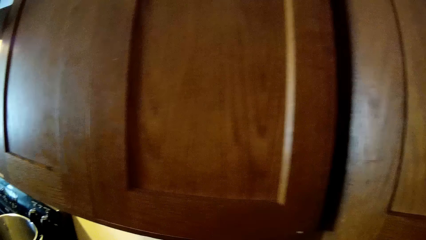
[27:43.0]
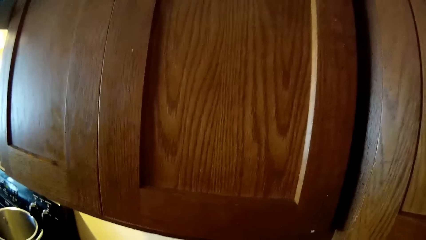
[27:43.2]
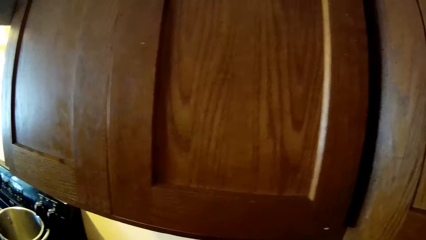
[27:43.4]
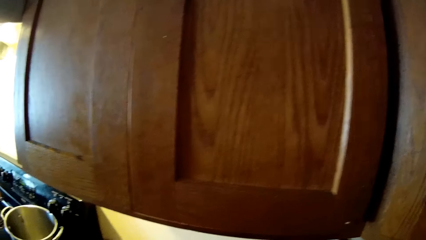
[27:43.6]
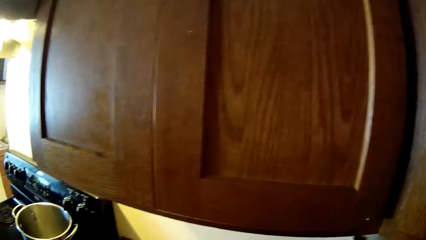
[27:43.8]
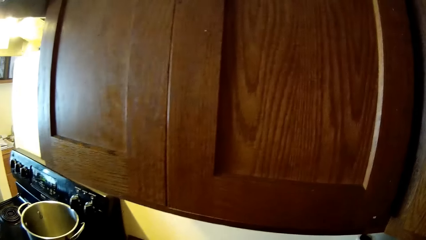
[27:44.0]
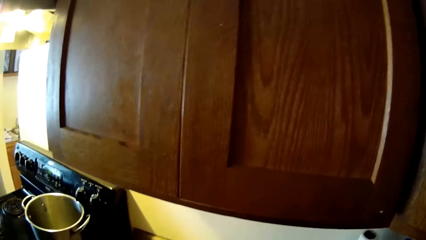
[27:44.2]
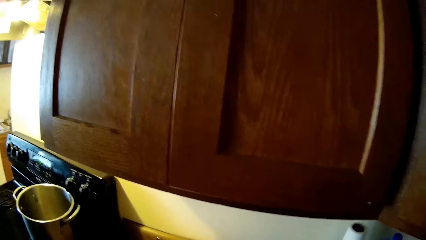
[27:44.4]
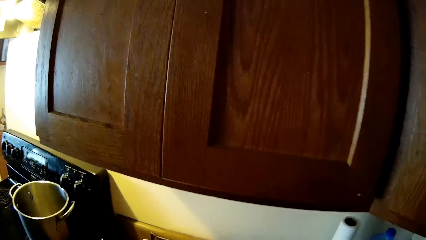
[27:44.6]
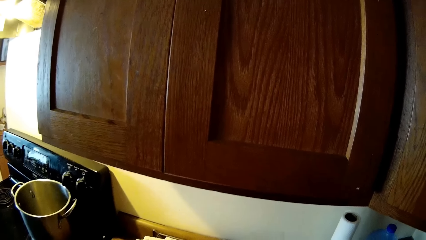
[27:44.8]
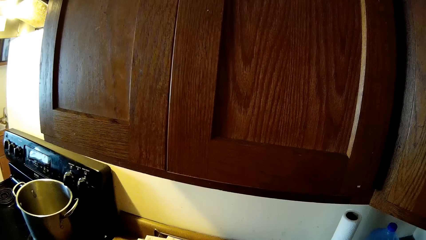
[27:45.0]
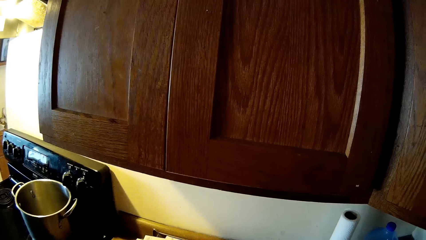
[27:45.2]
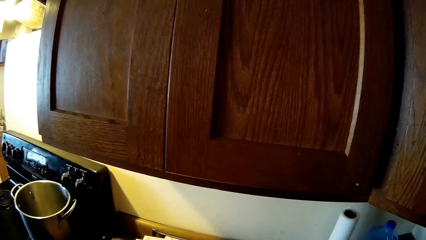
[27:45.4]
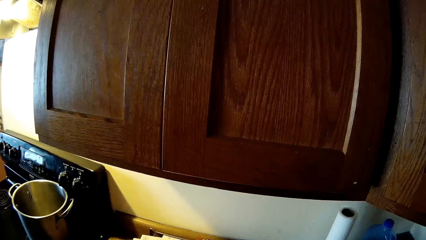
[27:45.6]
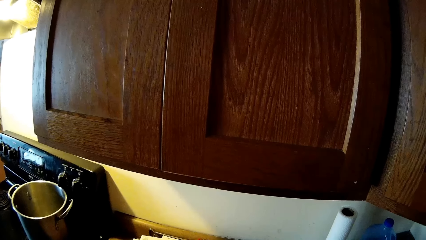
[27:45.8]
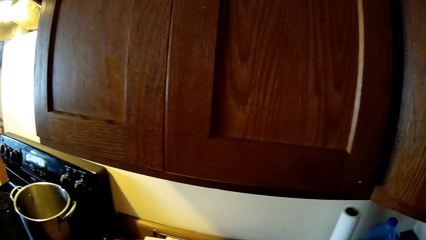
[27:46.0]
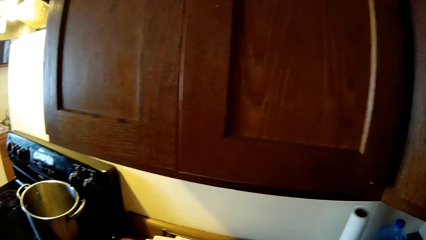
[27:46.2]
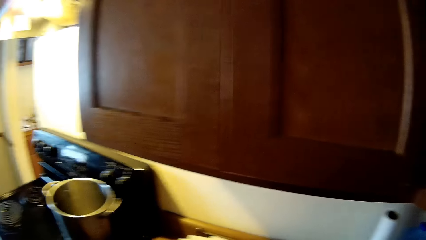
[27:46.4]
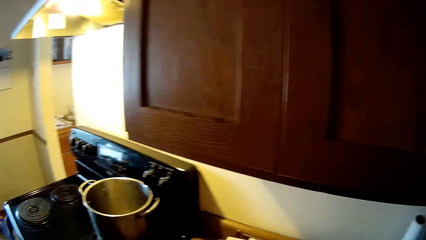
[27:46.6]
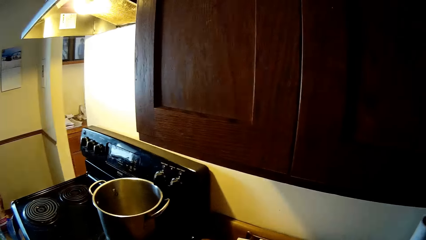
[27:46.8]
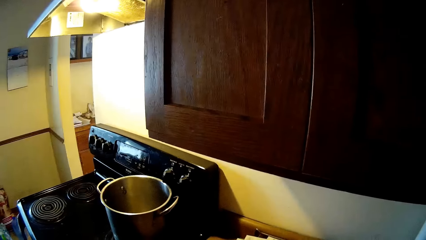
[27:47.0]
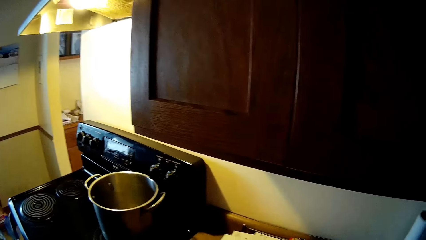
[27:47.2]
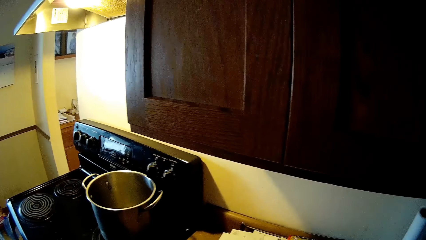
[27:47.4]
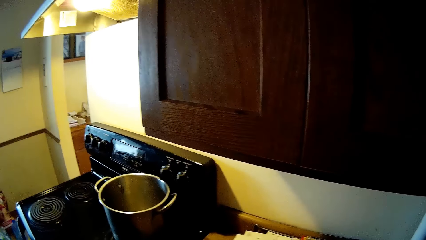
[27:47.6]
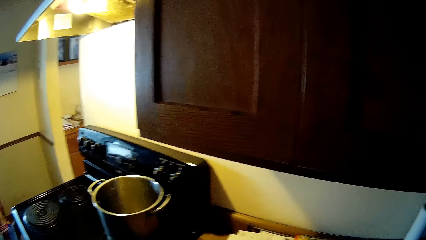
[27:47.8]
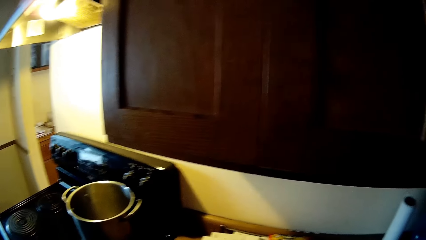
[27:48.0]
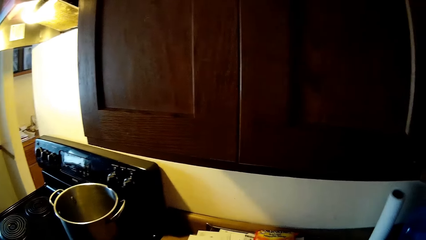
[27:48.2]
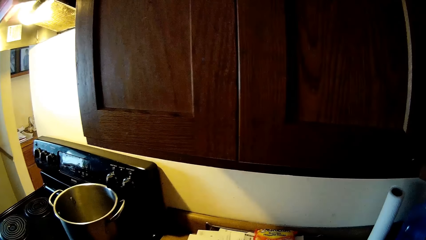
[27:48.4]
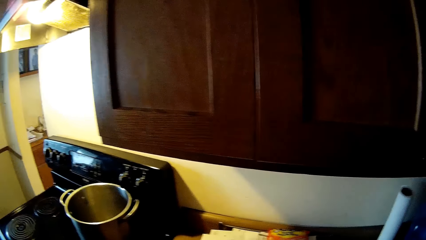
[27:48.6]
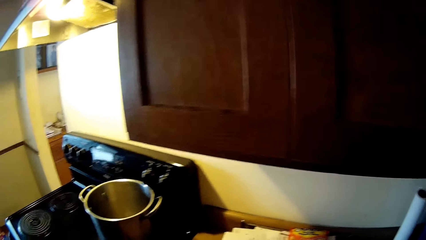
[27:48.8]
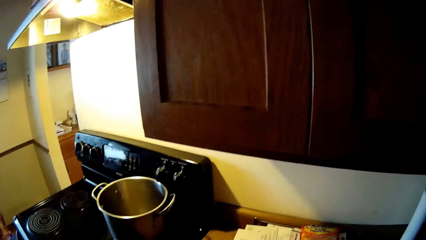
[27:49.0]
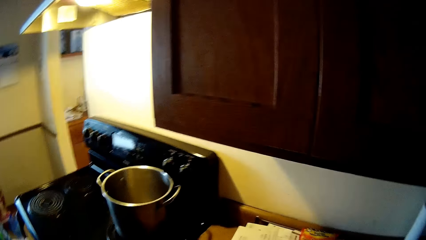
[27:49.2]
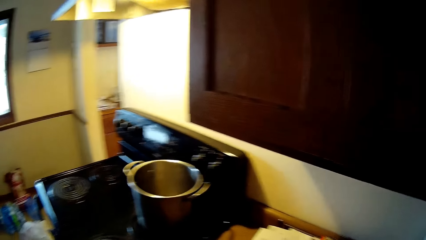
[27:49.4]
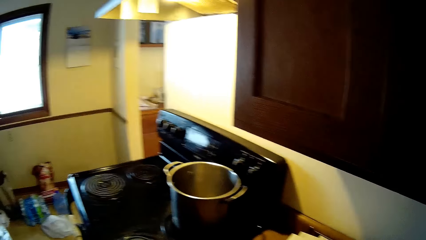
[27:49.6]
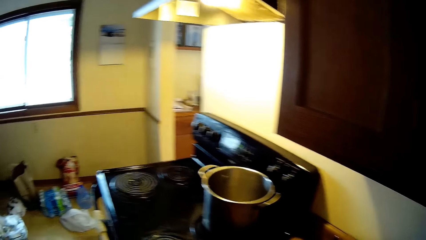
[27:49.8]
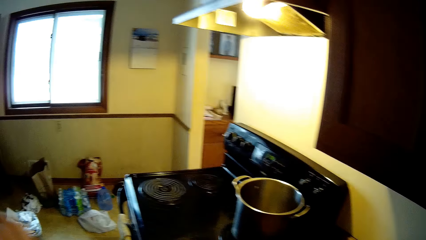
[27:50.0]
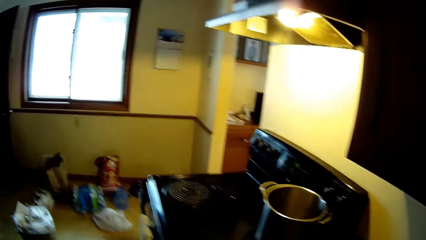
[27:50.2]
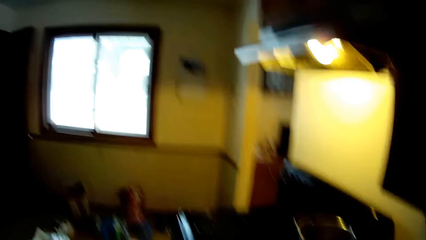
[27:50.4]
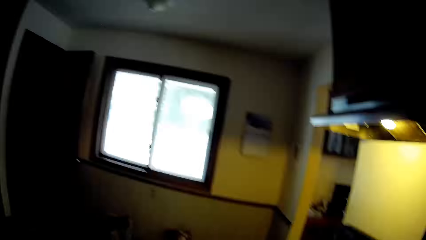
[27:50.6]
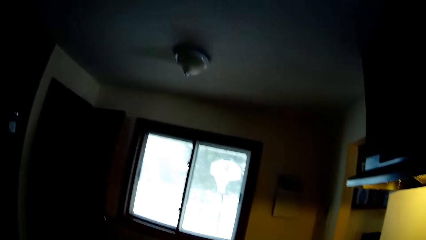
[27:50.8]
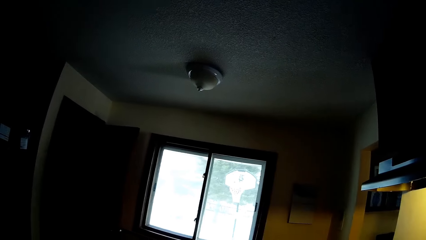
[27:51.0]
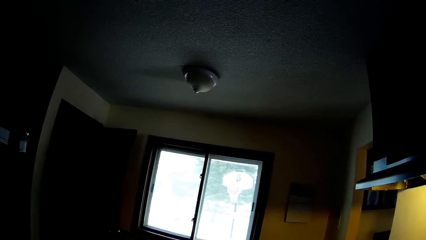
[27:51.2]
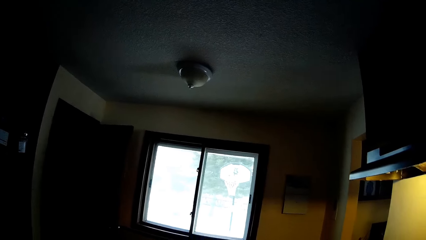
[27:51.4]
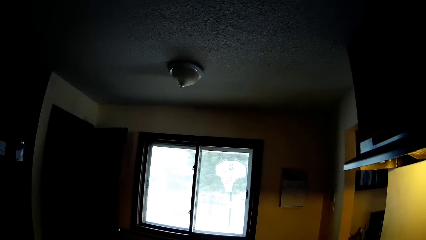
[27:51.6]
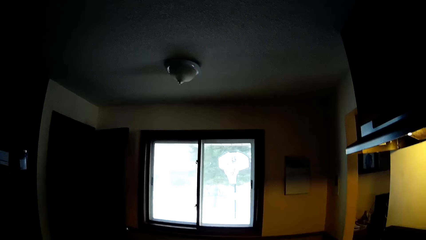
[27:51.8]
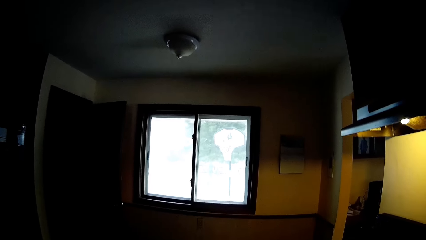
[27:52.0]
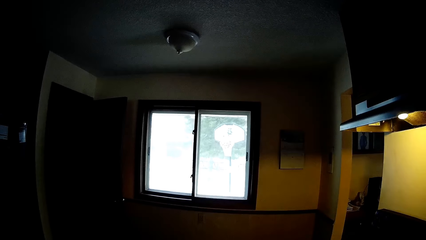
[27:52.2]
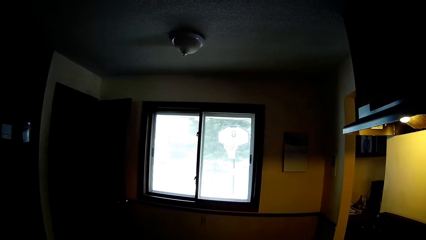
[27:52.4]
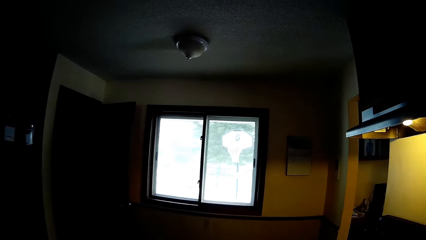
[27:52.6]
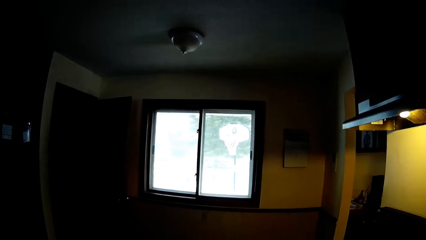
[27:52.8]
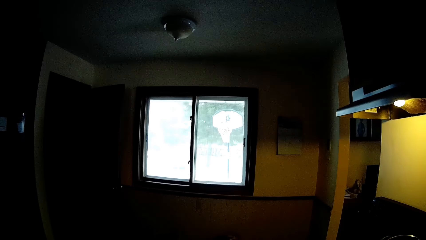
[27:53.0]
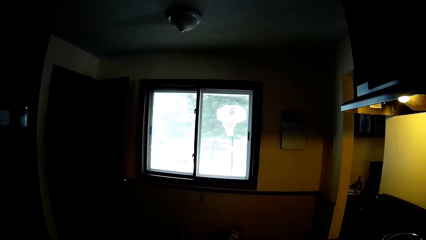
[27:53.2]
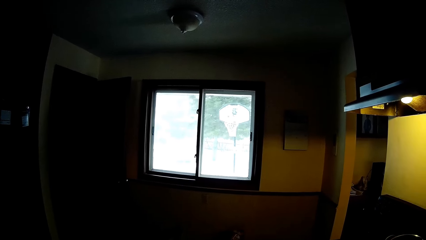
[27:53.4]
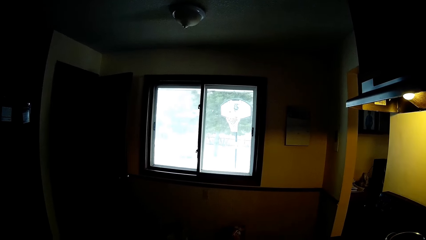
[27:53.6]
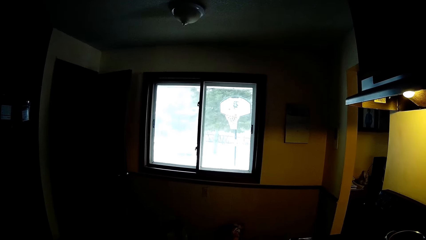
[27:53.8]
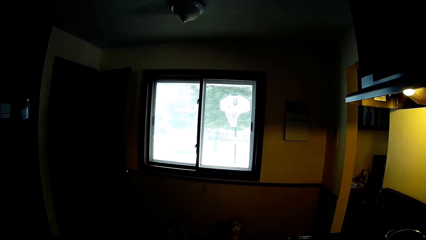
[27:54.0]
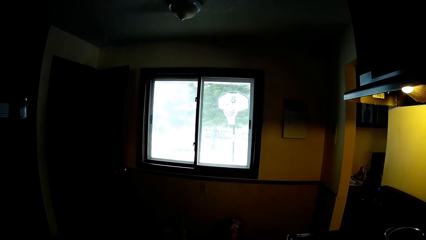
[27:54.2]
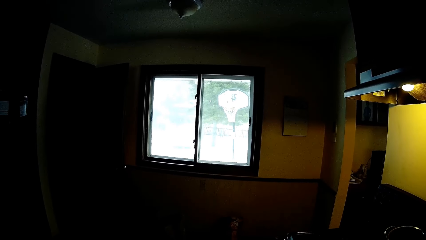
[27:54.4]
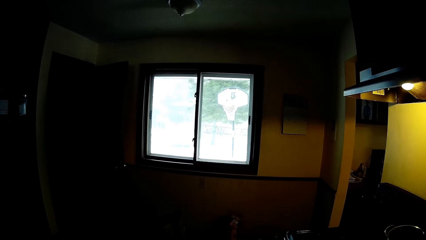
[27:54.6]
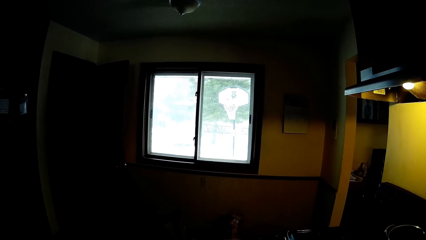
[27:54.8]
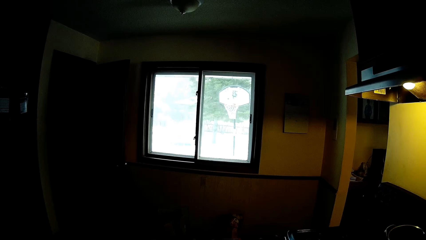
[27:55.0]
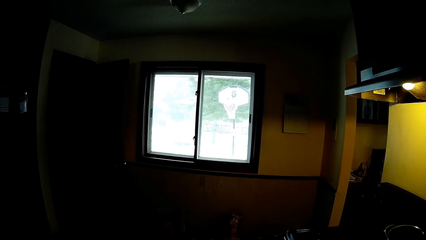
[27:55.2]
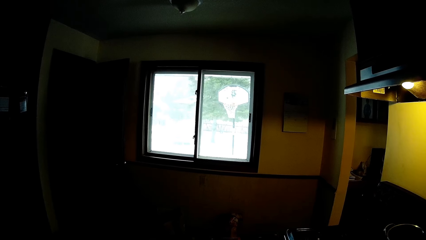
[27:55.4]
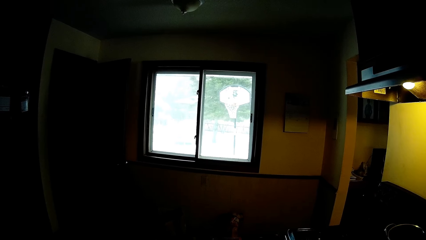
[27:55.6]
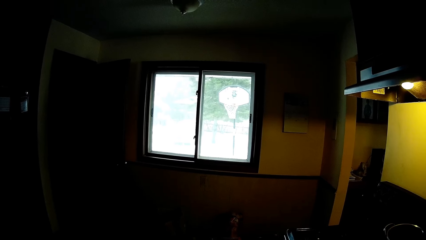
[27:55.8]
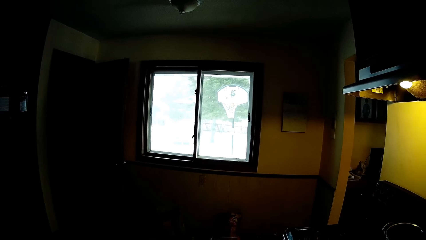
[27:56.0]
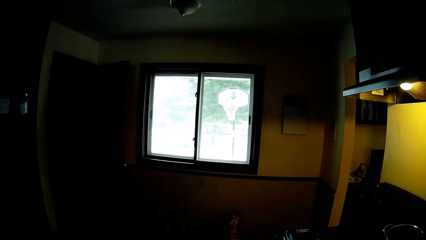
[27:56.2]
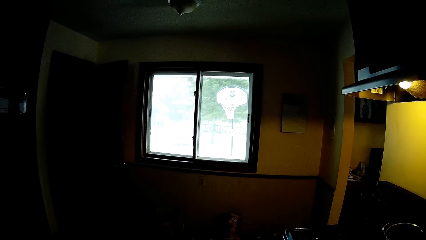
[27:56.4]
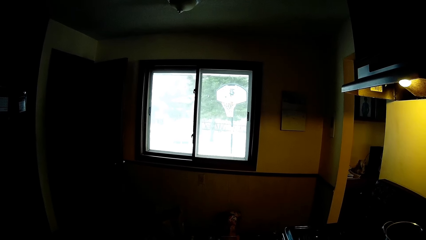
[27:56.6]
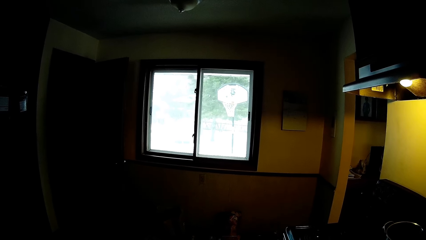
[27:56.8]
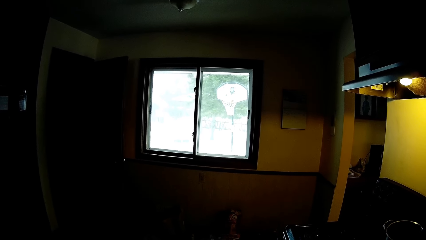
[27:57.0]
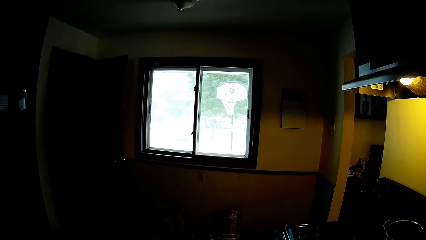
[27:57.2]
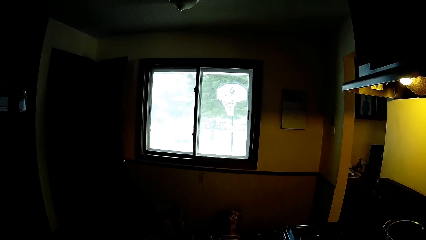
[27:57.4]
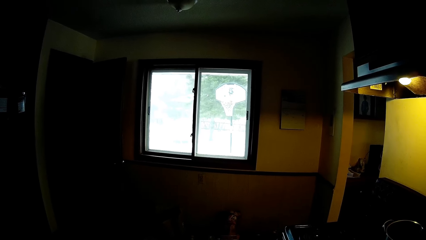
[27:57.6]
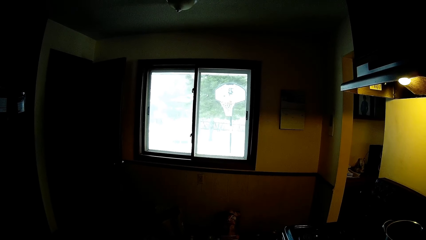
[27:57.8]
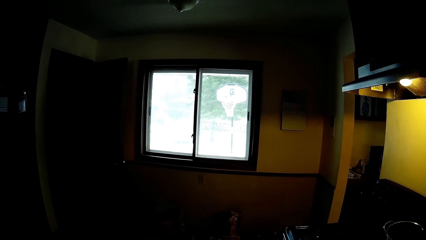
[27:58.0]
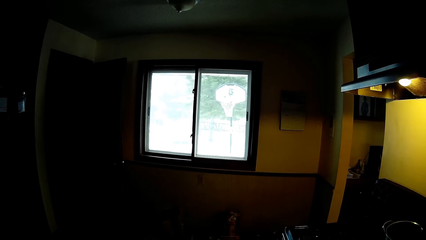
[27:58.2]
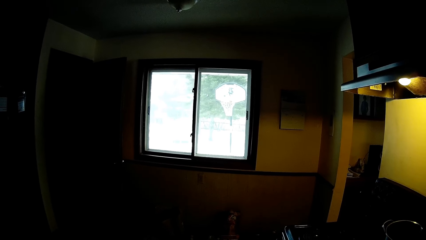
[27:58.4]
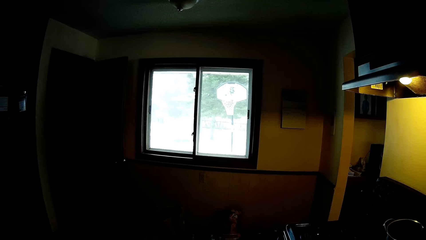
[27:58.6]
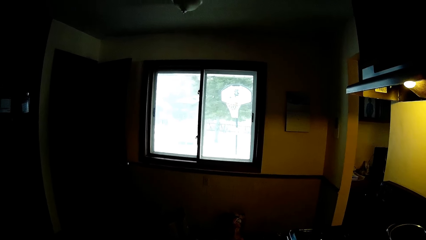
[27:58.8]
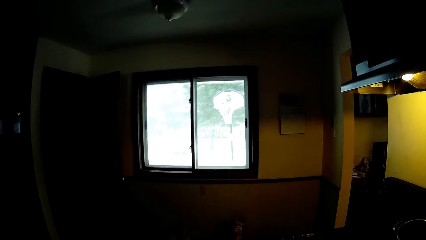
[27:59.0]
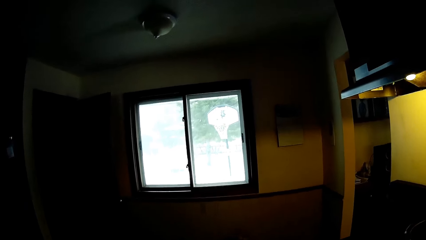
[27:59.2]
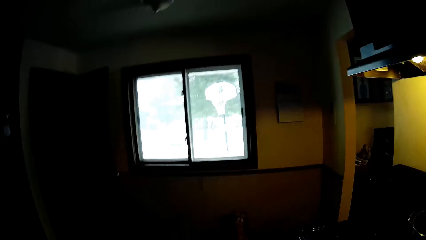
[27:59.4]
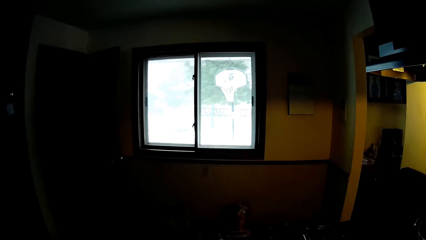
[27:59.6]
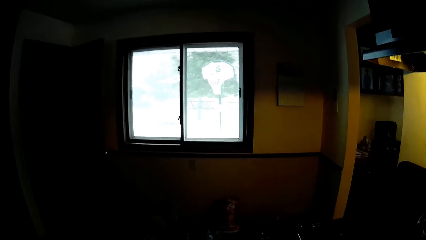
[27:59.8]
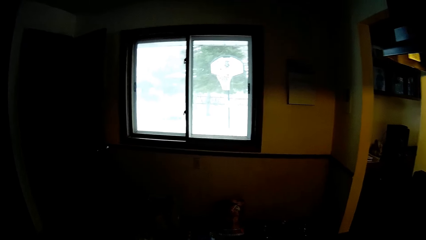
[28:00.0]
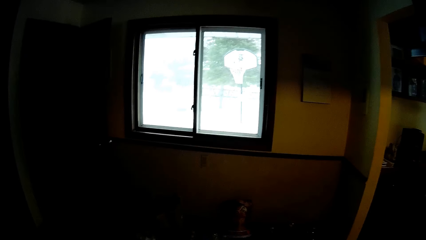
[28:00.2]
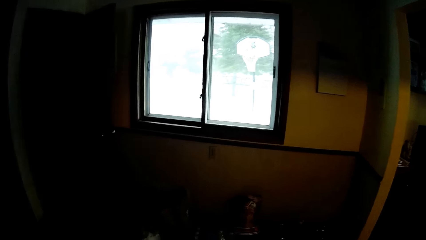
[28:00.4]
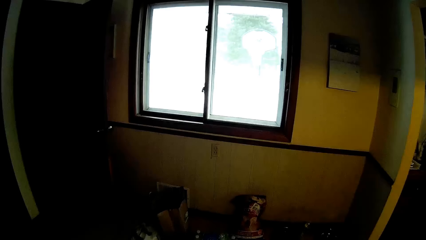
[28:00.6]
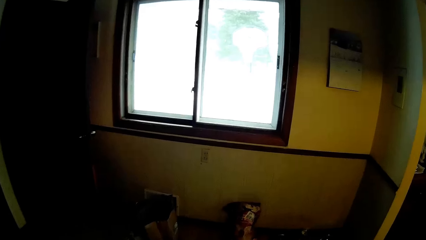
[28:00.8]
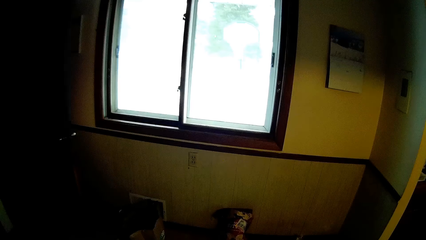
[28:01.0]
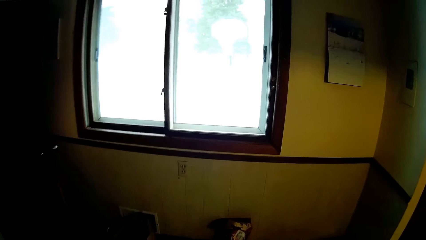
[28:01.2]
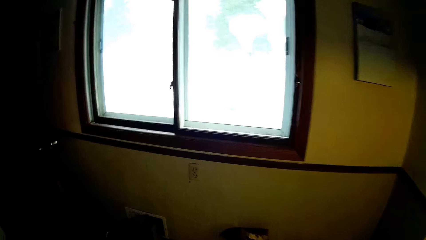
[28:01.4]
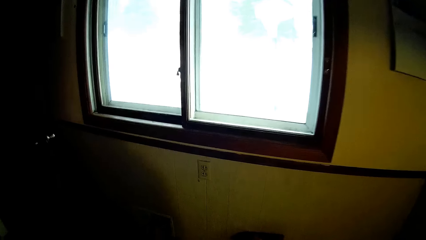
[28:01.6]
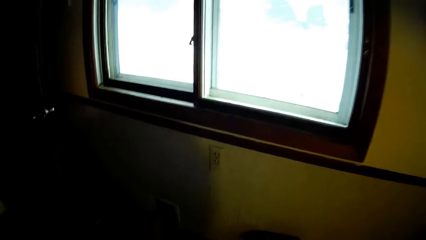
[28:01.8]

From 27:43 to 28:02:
The camera wearer looks at a cabinet. They look around. They walk towards a window.
